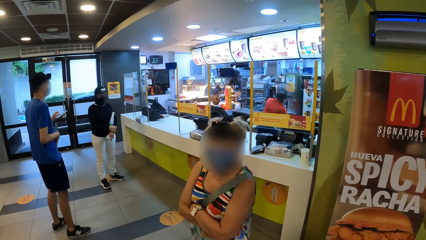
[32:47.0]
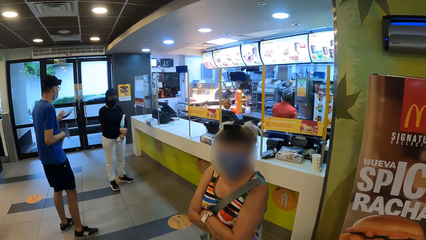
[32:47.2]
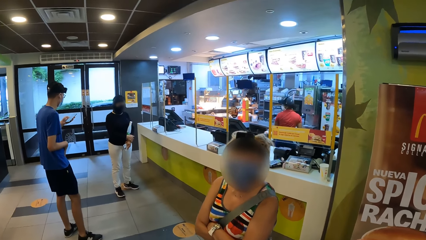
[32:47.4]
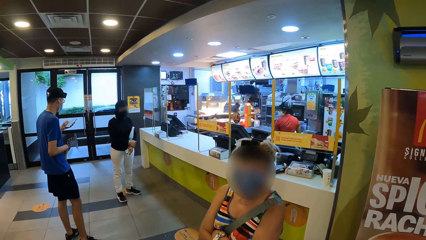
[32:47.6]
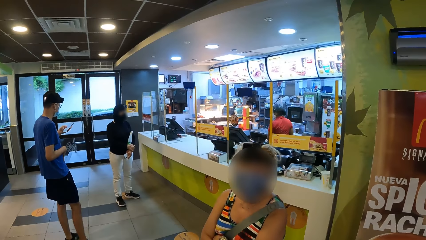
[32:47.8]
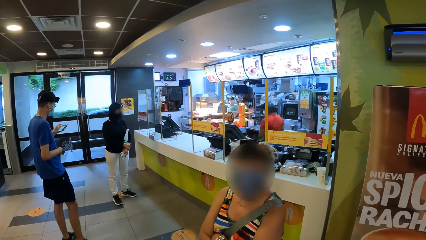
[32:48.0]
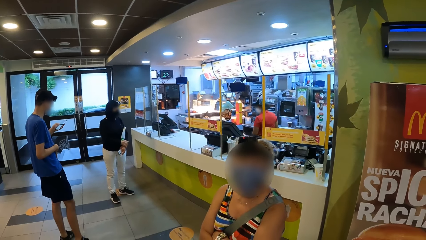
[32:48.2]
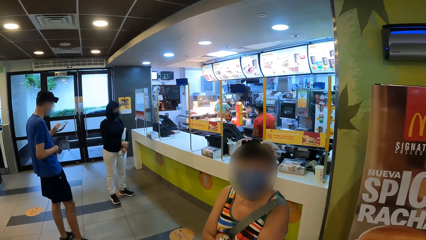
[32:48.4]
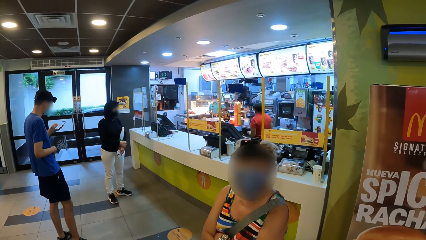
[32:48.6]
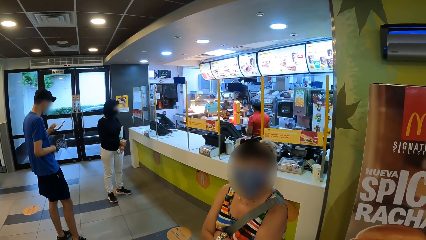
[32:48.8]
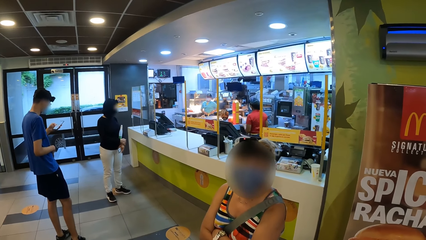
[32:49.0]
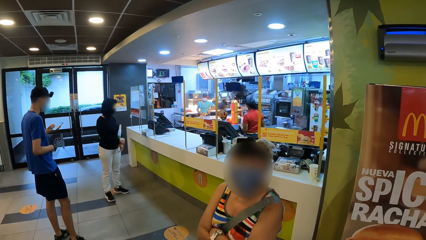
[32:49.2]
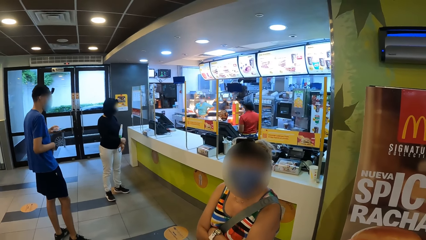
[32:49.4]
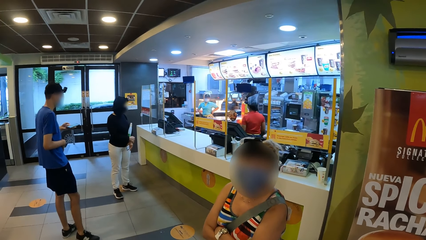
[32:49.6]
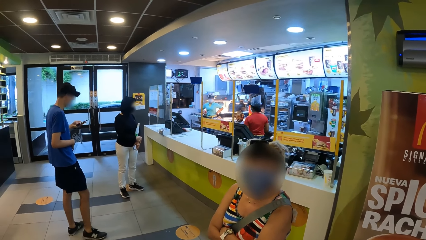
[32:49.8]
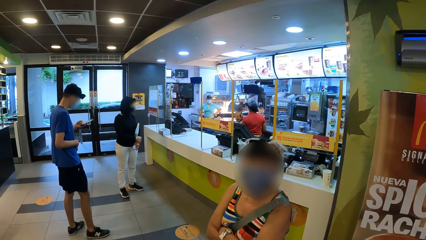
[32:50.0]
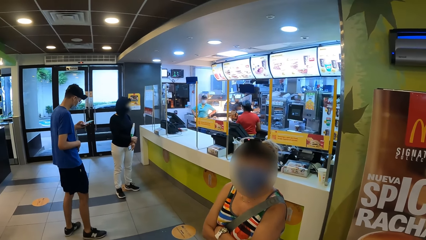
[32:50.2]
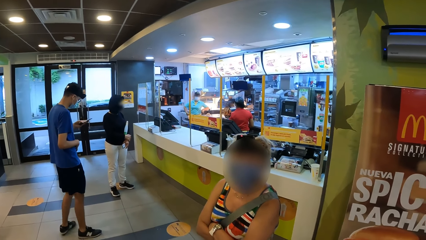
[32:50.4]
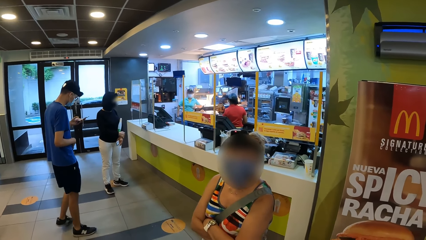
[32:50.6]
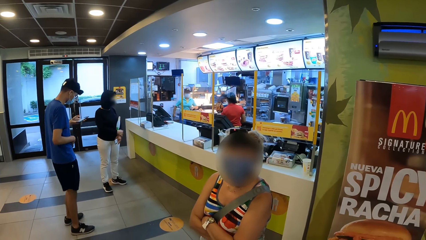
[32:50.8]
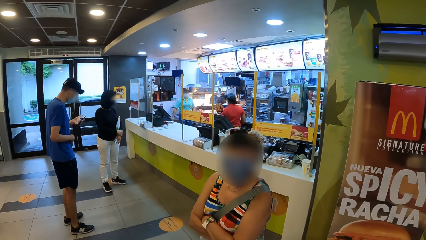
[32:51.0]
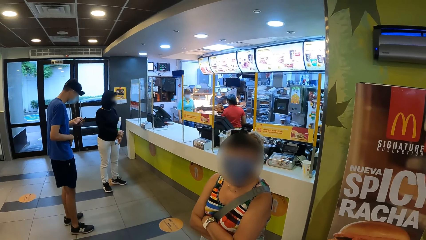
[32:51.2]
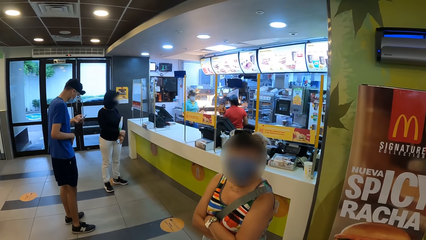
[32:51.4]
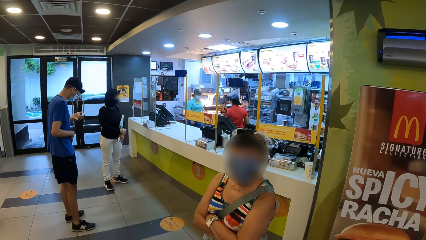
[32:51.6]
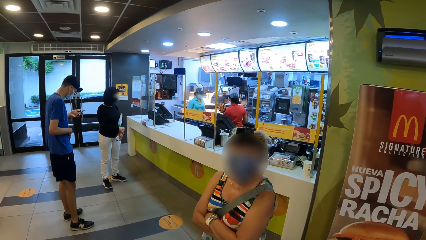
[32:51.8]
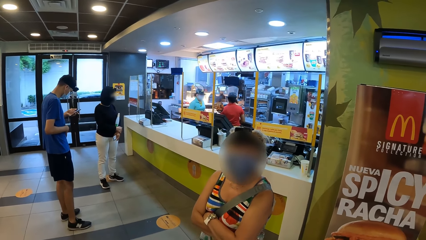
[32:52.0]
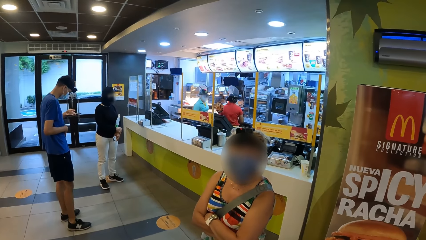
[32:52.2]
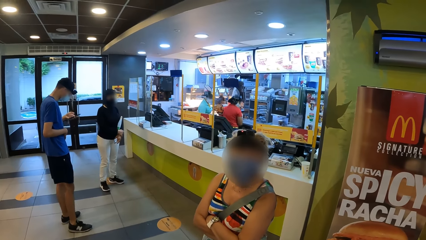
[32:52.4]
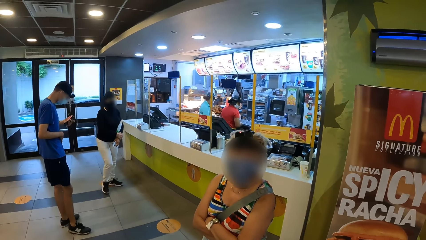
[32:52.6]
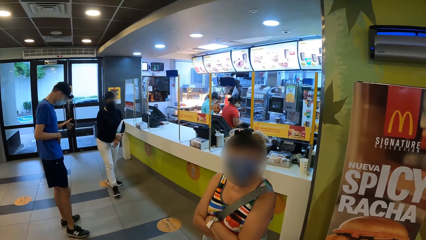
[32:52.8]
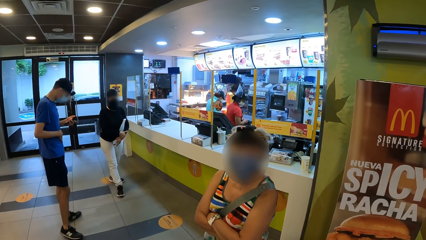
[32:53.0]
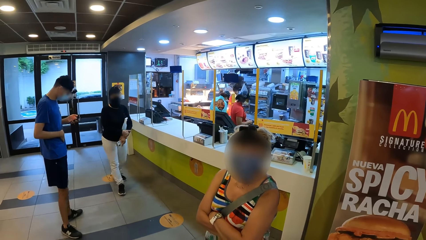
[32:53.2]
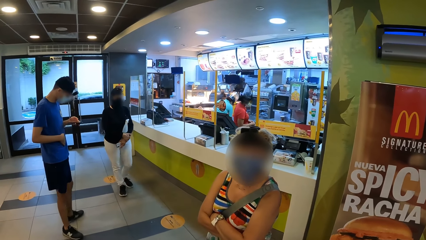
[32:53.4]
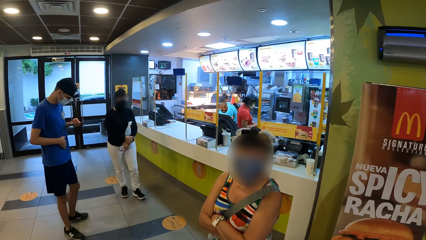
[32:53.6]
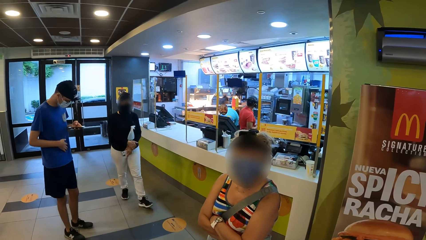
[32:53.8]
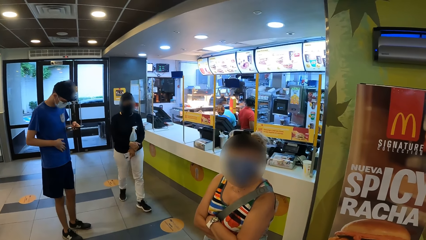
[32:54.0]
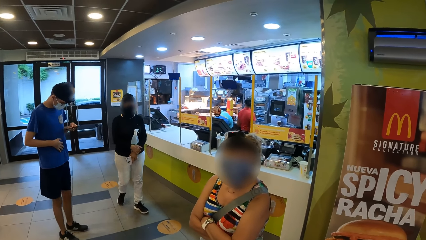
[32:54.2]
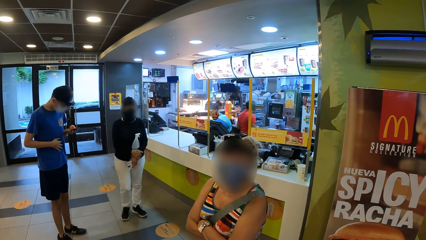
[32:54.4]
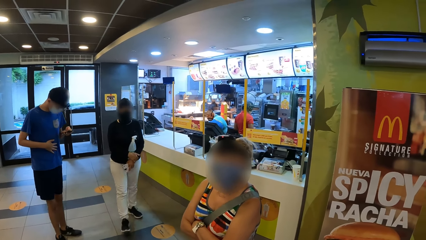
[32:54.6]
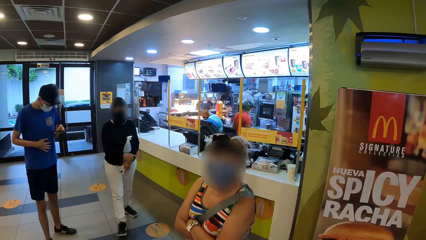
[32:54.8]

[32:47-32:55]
A person touches his belly with the left hand. The person operates the phone. Another person walks around.

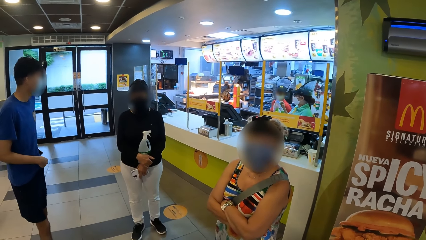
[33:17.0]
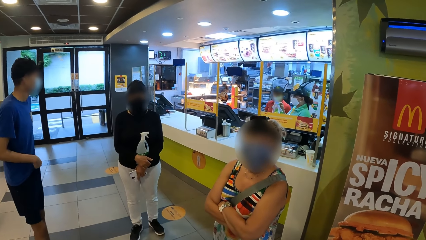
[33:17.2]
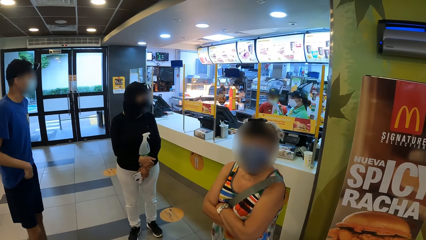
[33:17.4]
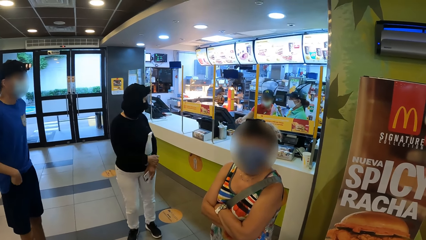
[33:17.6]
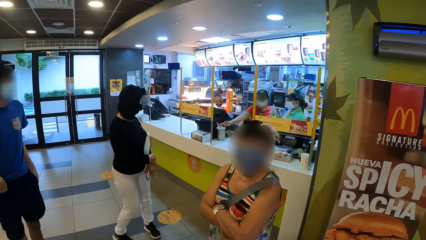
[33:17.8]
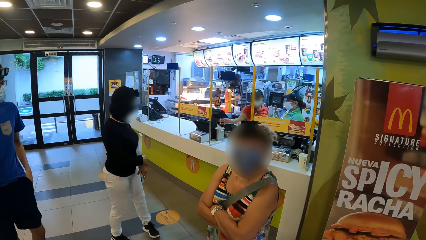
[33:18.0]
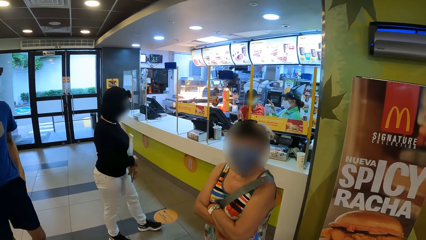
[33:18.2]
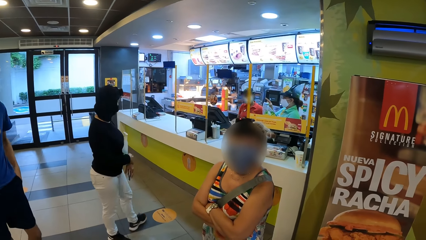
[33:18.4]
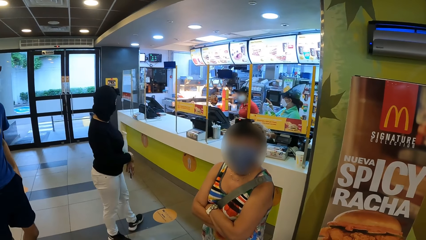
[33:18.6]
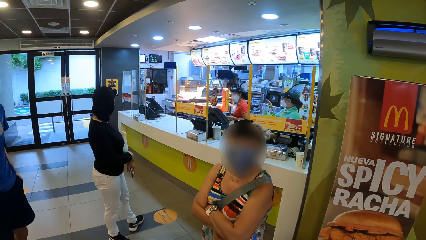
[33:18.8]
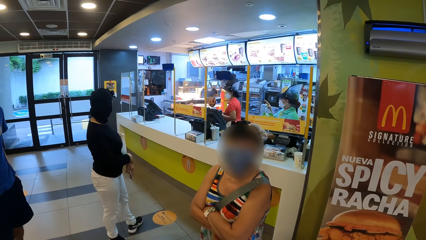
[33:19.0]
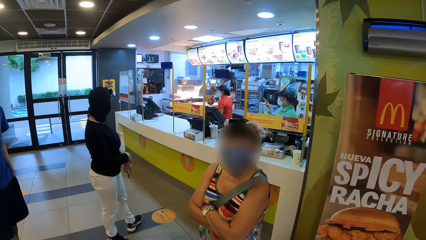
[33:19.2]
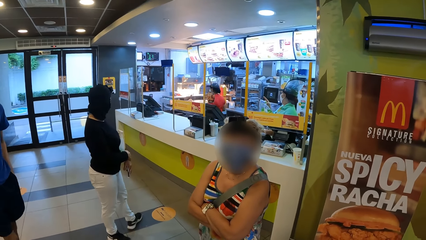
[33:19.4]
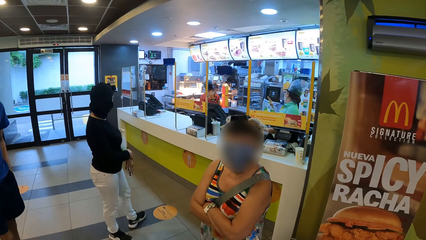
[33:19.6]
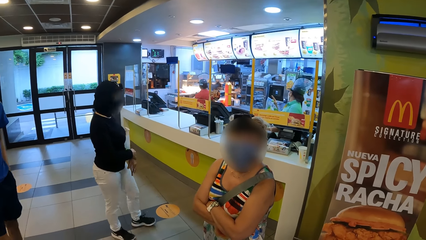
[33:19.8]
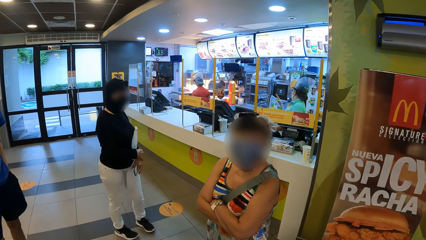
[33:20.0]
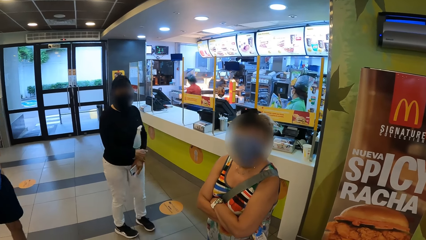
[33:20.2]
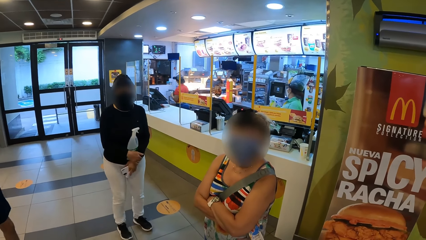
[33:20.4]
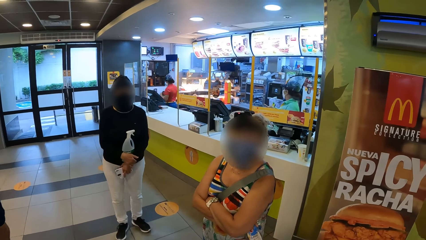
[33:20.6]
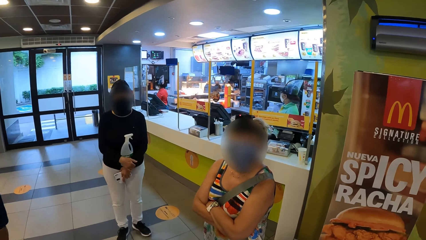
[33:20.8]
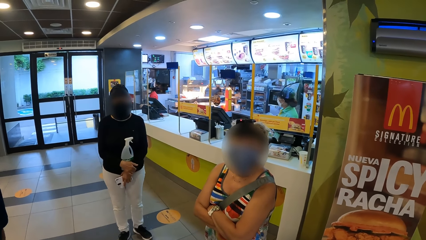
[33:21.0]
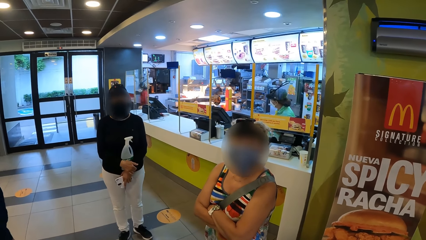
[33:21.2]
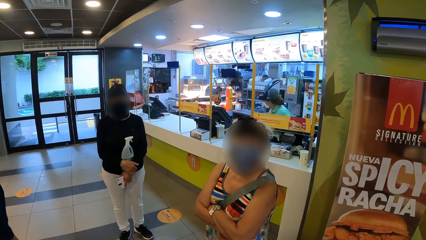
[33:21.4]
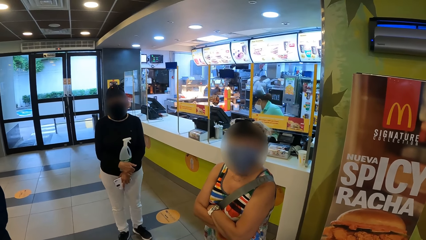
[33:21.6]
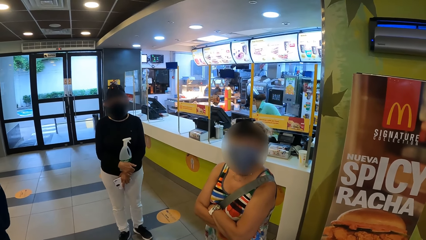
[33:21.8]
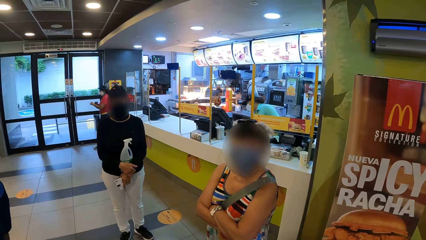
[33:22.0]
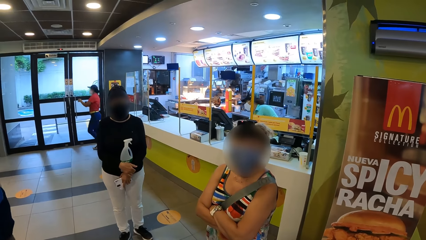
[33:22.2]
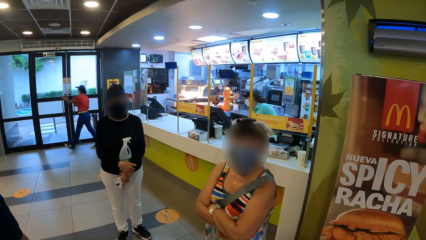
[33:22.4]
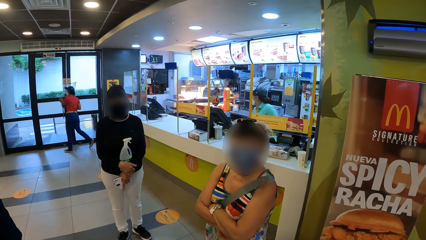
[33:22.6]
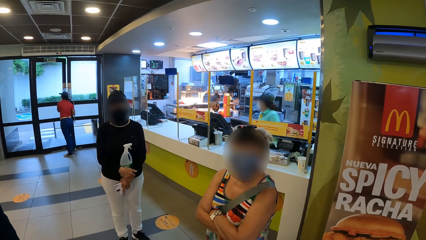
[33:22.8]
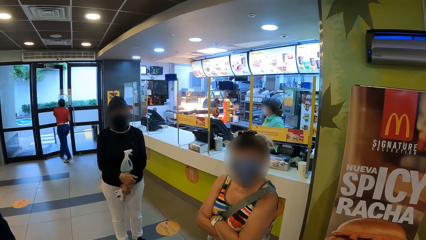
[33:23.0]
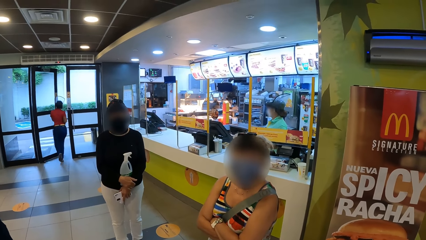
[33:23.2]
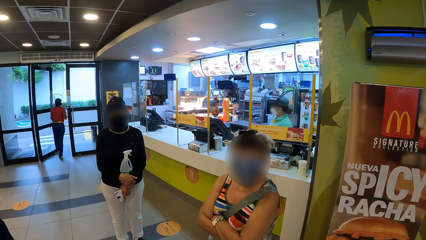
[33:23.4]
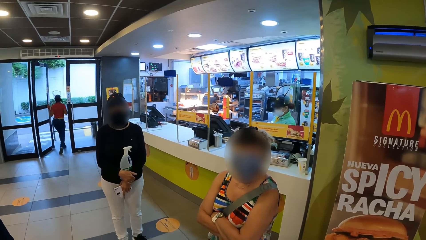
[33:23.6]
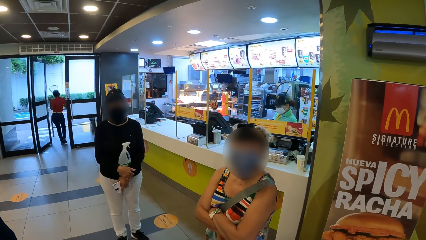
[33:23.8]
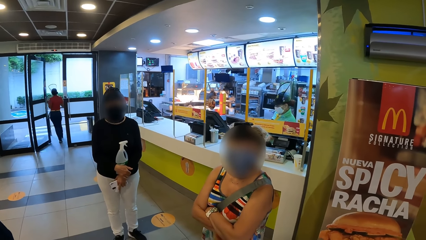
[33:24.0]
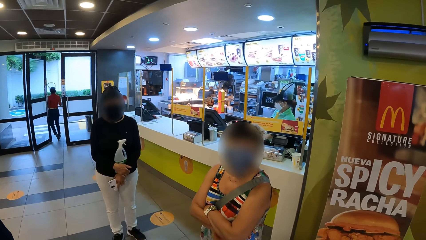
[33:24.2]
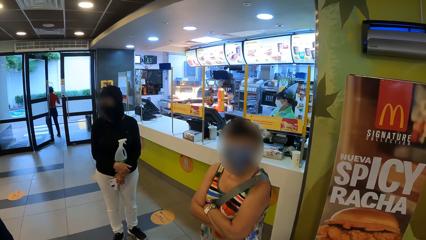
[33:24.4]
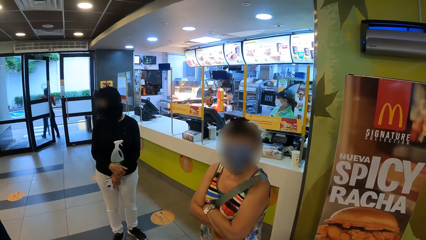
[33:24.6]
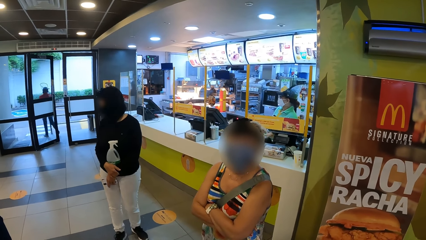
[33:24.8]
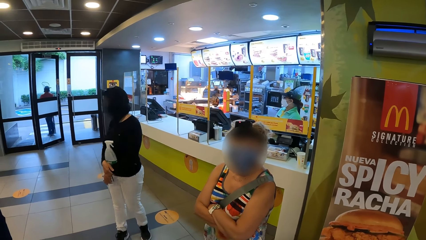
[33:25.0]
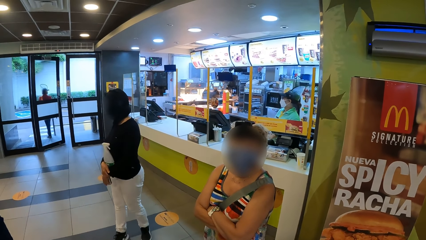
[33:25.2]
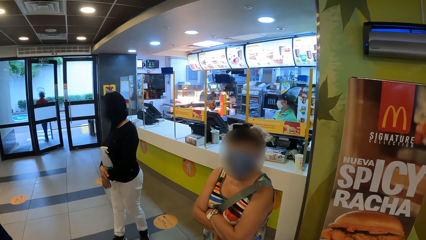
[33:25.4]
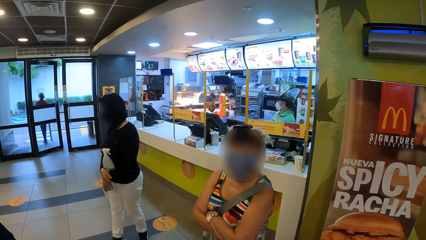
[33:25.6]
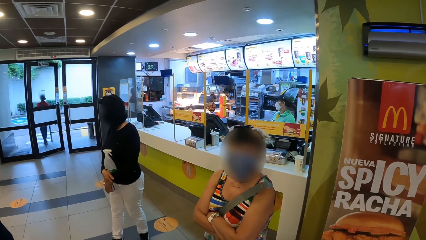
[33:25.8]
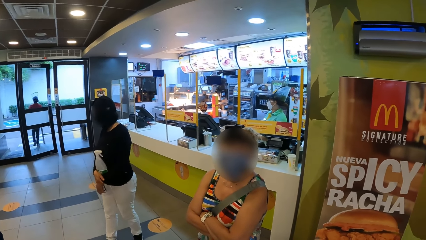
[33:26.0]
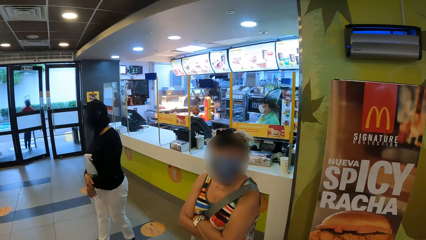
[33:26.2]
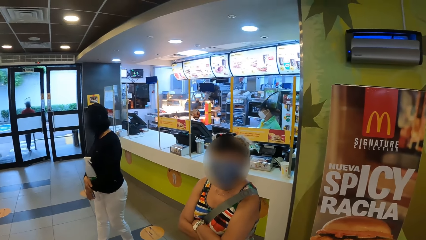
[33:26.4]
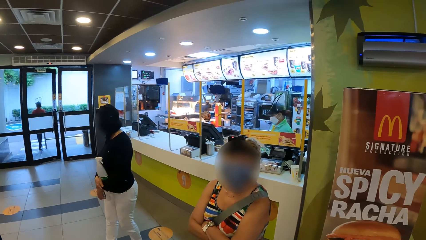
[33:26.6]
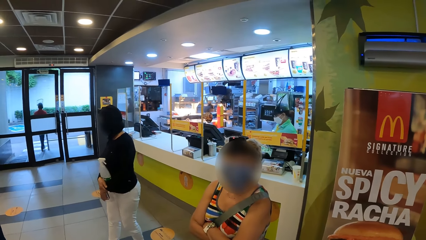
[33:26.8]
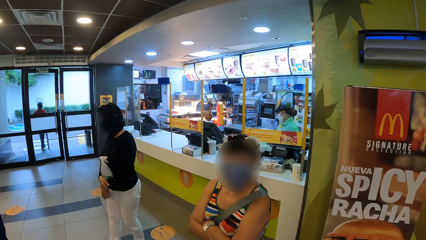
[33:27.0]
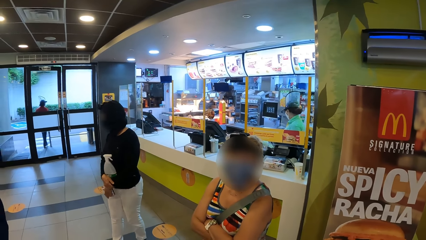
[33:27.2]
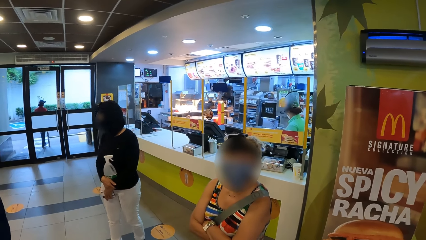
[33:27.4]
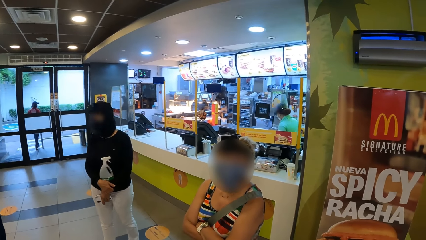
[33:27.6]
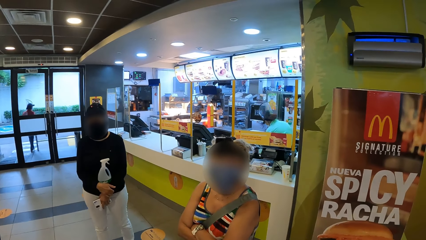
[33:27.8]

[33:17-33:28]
A person turns around. The camera wearer looks around. The person turns around.
